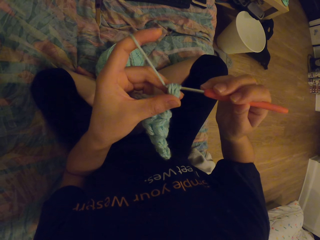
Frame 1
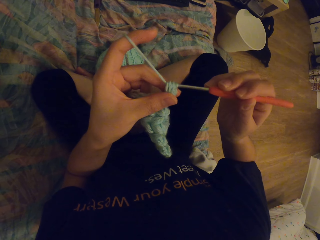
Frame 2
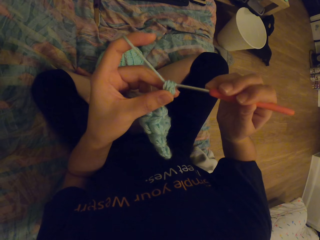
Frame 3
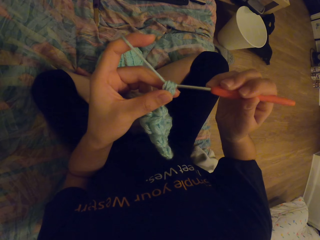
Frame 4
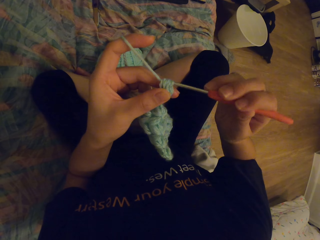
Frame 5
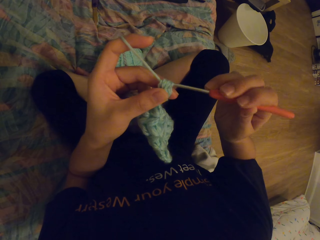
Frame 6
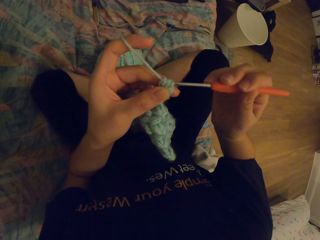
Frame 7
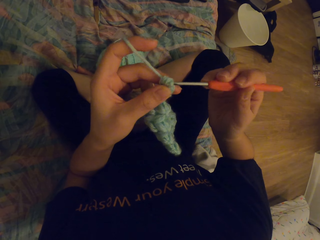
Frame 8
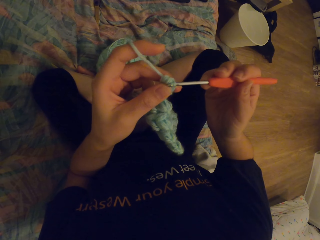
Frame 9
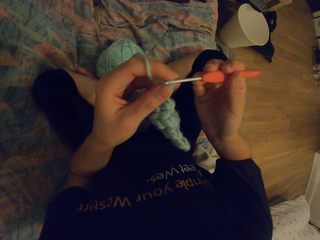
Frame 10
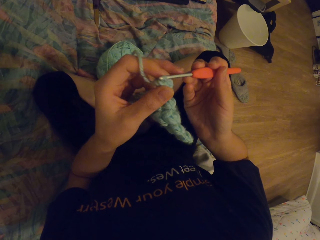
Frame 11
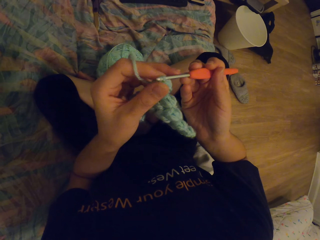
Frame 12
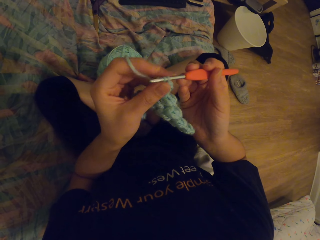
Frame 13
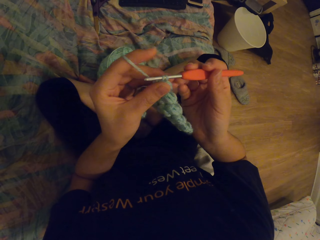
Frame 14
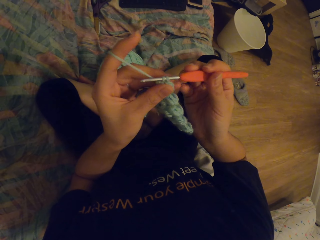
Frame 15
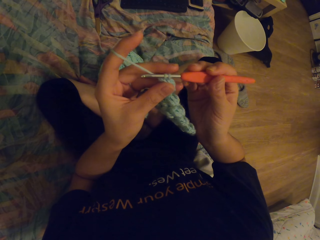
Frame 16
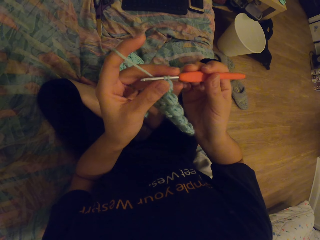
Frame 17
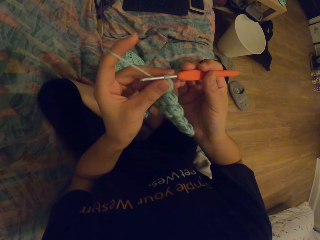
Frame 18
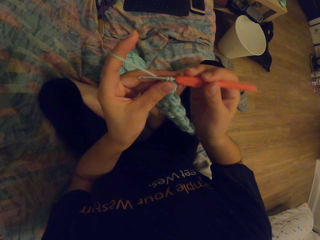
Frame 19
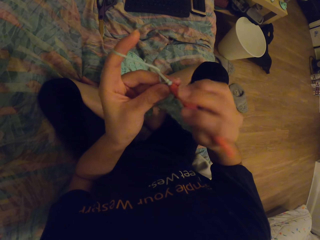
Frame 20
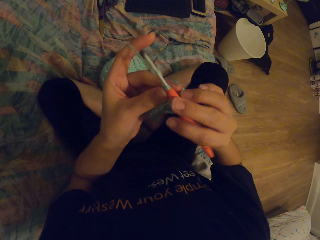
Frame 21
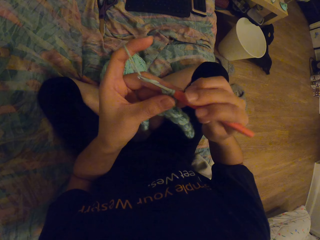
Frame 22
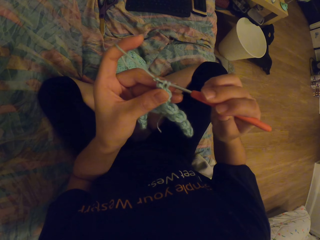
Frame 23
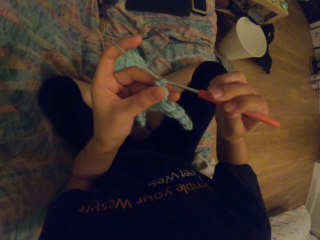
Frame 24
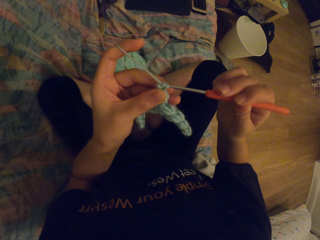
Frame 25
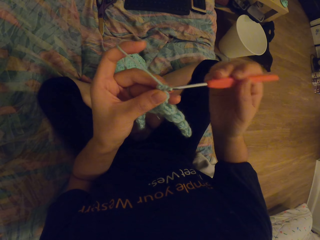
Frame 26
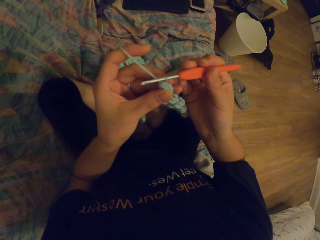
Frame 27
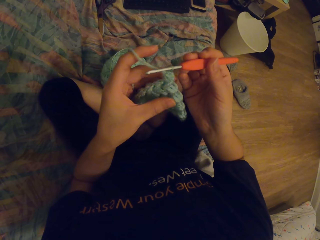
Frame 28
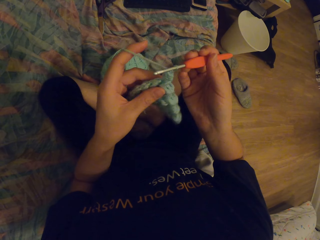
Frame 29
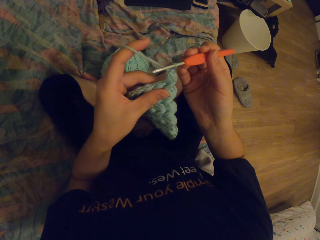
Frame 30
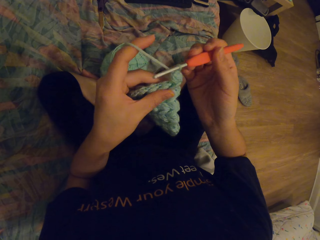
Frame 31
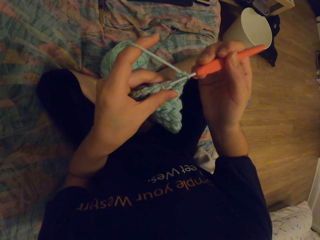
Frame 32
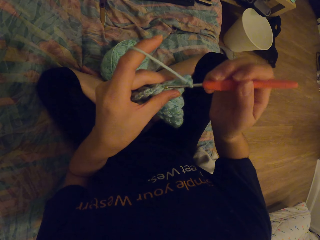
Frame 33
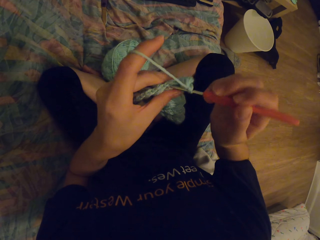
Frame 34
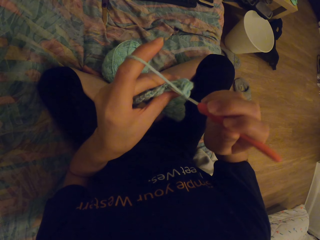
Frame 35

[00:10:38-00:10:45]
The camera wearer knits a garment with a needle.

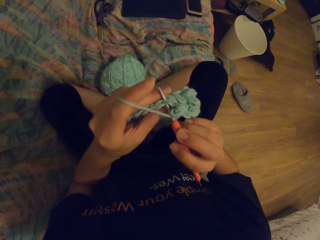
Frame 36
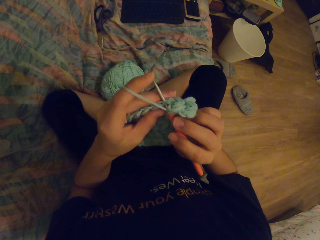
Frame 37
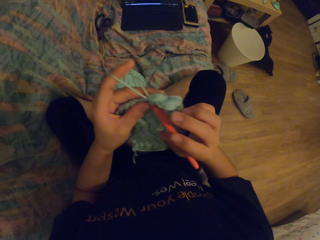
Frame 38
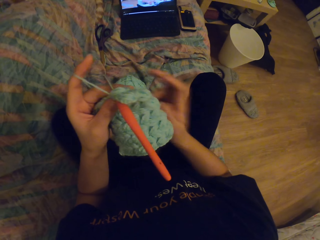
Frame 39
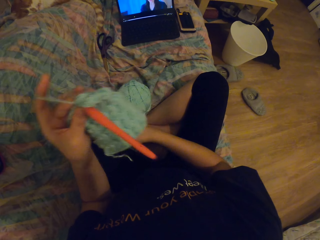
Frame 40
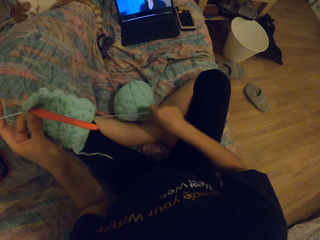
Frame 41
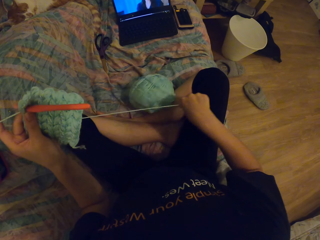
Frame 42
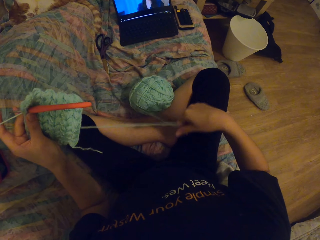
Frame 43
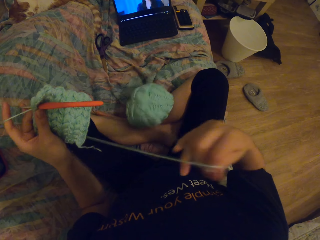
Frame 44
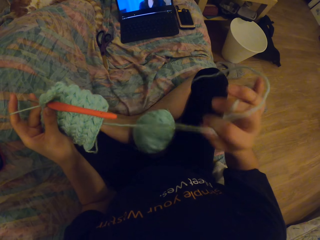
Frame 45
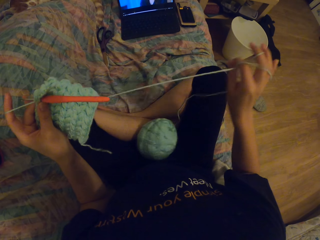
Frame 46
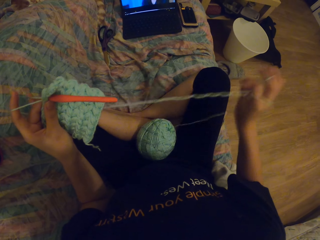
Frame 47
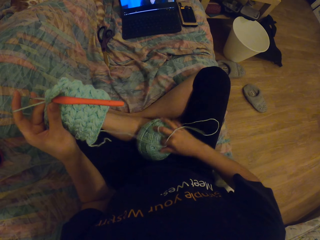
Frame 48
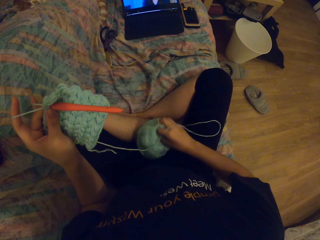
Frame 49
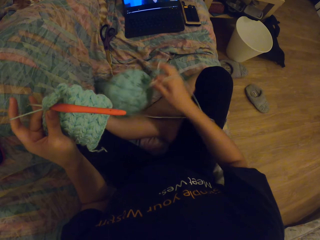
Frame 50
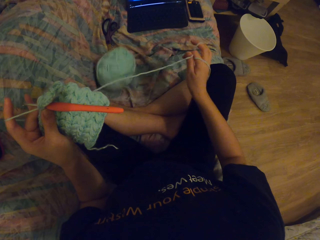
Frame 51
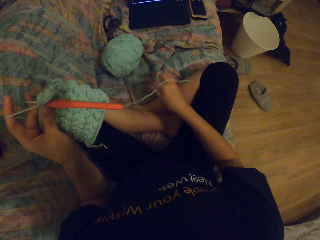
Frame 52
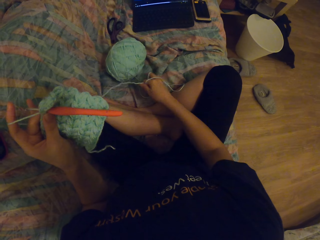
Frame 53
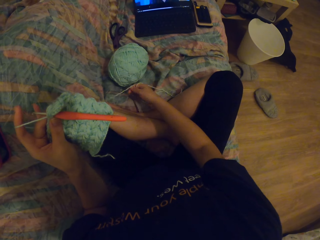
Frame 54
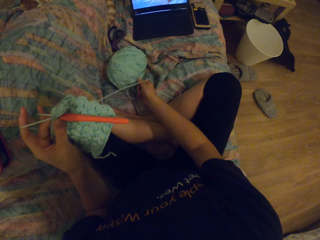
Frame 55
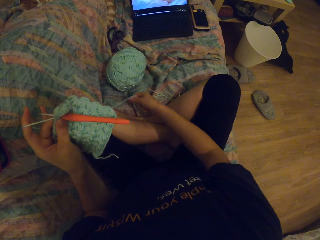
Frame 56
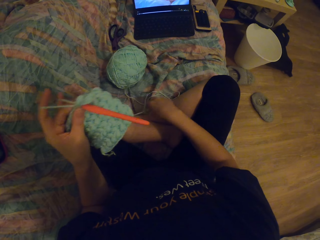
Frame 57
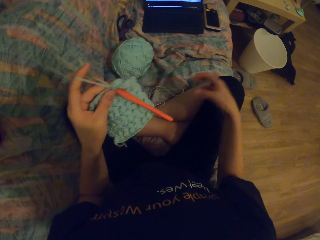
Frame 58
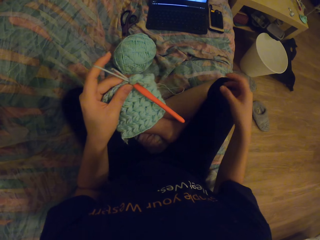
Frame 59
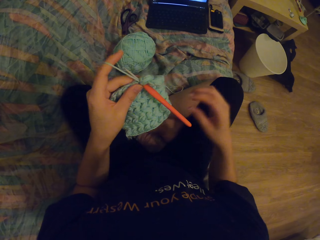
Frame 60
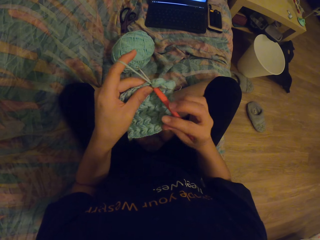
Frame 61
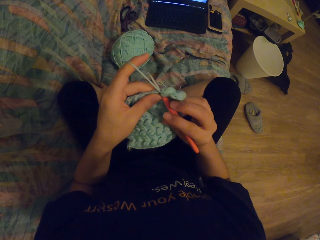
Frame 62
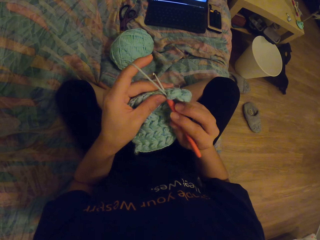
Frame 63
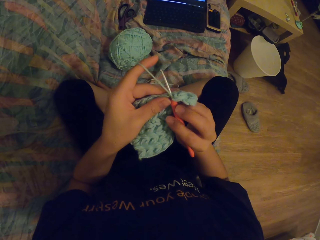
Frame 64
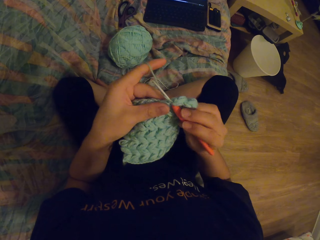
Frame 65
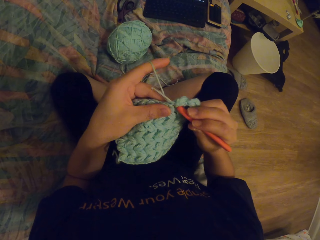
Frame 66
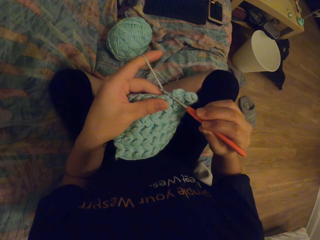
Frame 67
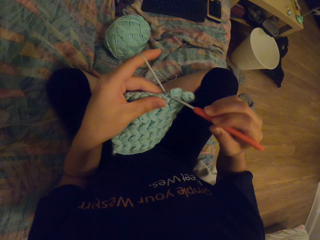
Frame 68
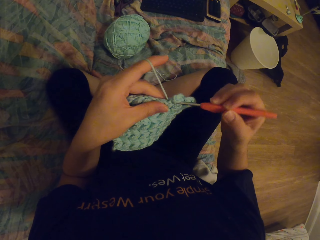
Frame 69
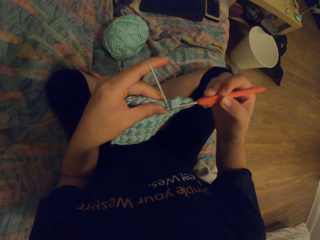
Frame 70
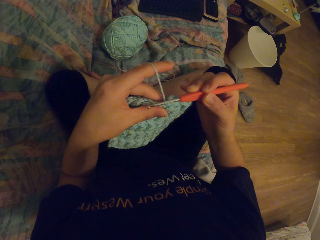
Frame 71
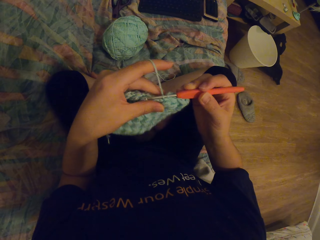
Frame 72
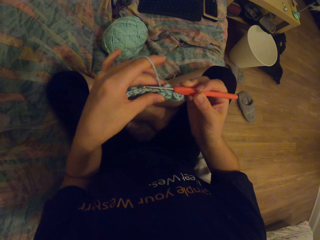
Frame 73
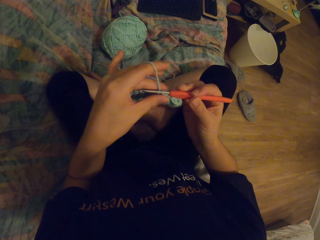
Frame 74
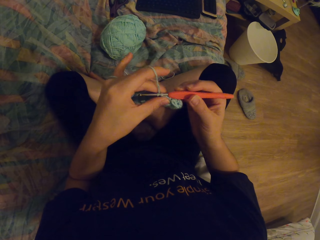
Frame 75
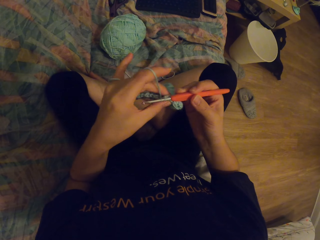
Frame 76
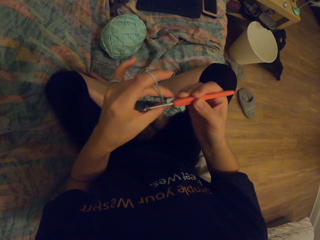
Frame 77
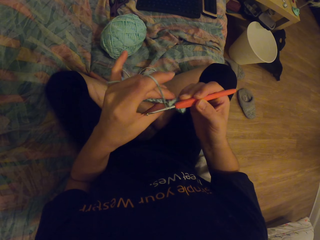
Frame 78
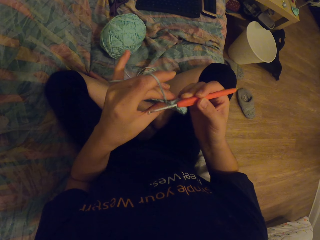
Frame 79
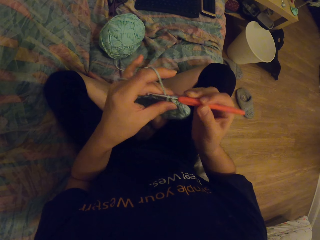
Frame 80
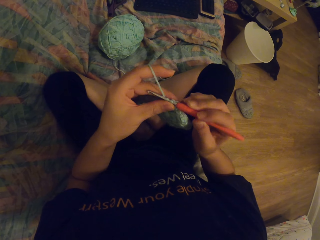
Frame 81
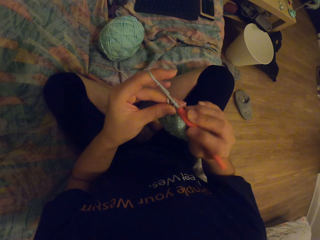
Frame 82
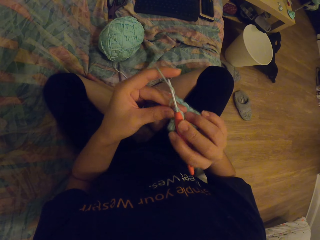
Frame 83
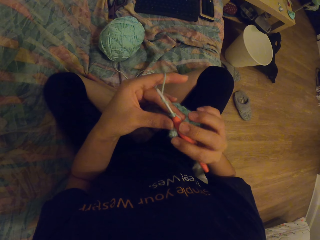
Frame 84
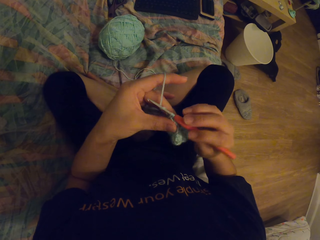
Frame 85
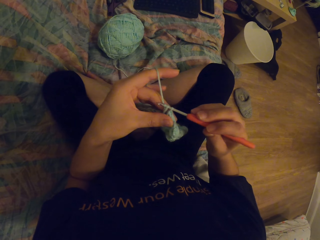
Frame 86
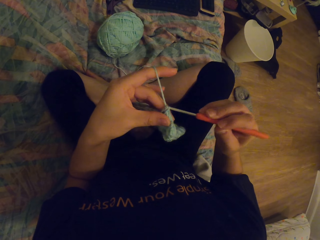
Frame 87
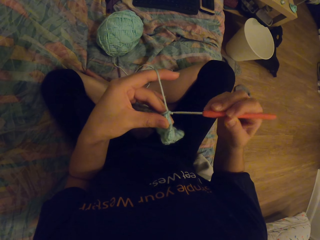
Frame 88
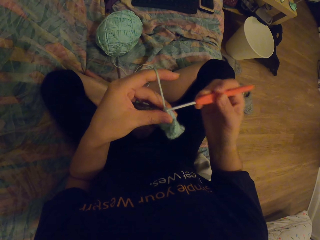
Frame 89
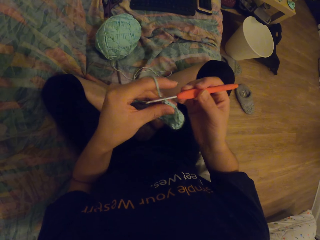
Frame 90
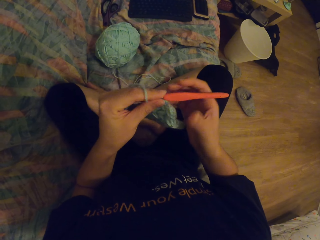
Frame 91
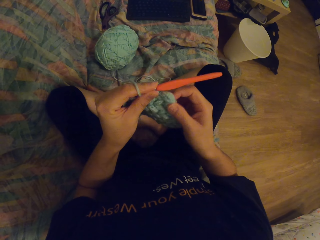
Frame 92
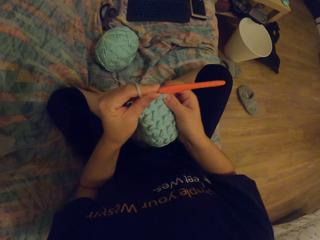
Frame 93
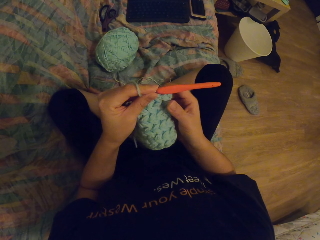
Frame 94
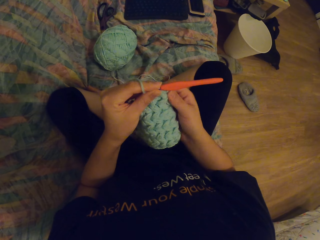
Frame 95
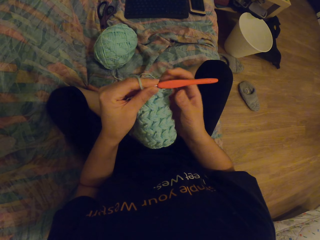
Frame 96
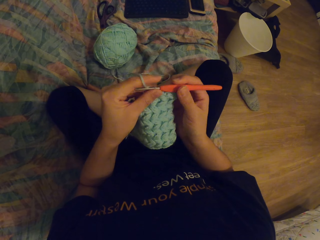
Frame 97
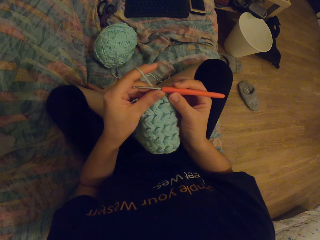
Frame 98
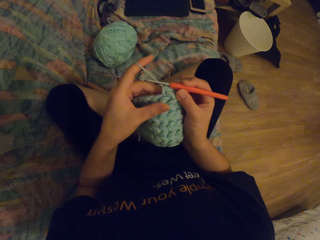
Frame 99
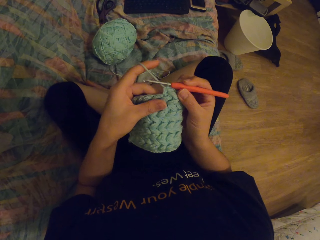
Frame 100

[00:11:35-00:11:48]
The camera wearer watches a video on a laptop. They pull the knitting thread. They remove the yarn. They throw the thread roll on the couch. They knit a garment with a needle. They knit the garment.

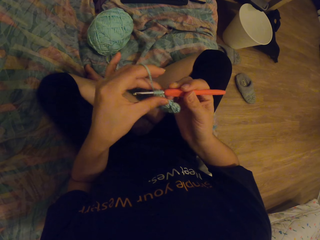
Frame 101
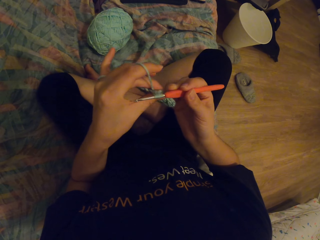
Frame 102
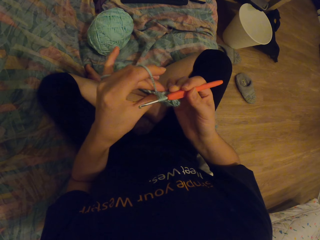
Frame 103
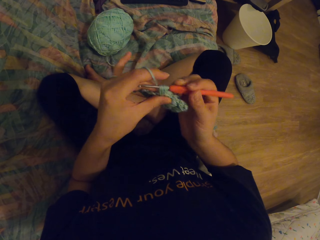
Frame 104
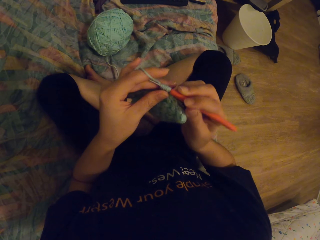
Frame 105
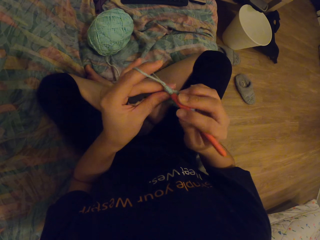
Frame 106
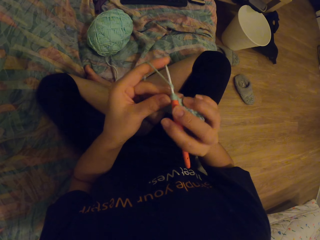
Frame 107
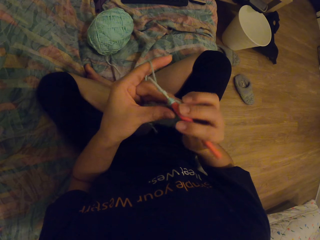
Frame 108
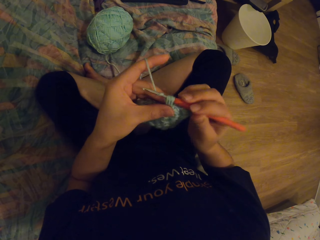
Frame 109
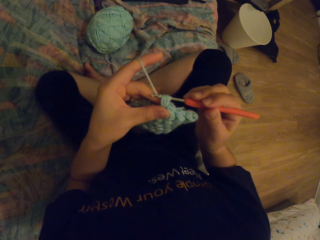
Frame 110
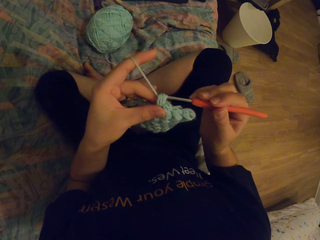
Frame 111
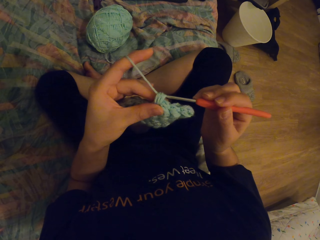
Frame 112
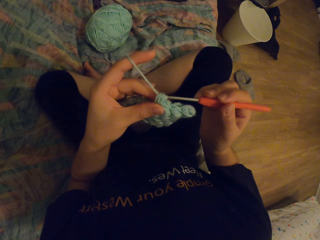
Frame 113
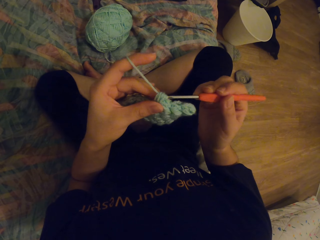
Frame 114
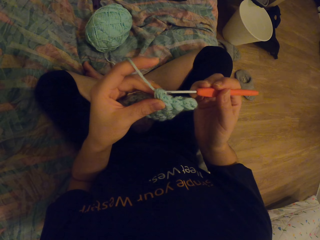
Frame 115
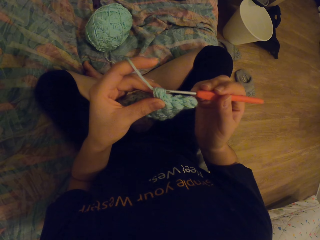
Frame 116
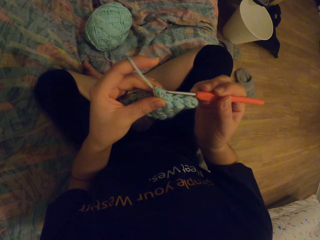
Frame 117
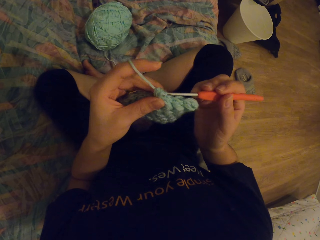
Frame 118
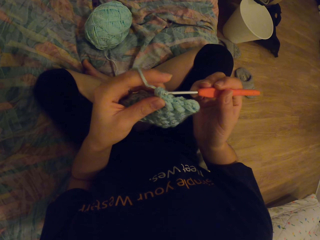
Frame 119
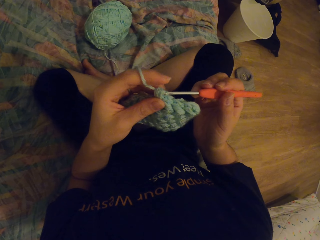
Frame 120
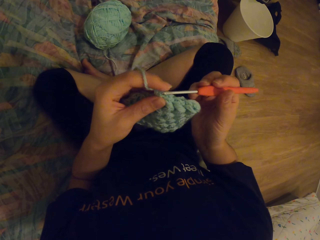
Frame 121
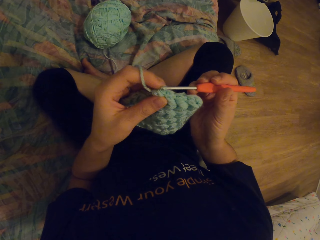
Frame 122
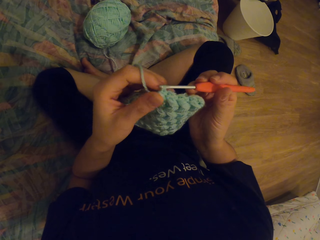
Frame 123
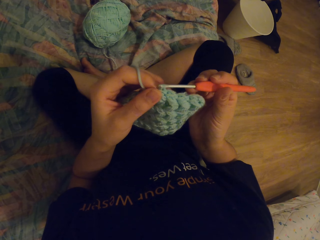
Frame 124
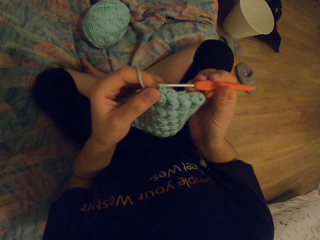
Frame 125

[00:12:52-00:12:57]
The camera wearer knits a garment with a needle.
